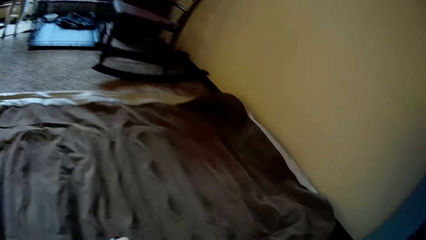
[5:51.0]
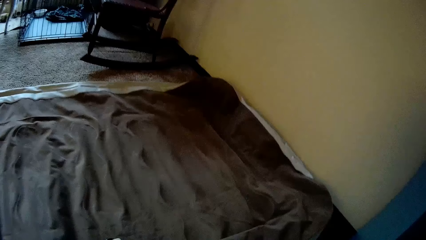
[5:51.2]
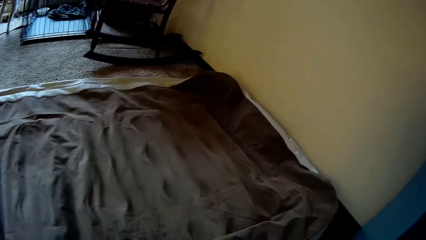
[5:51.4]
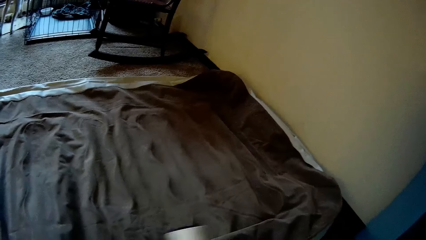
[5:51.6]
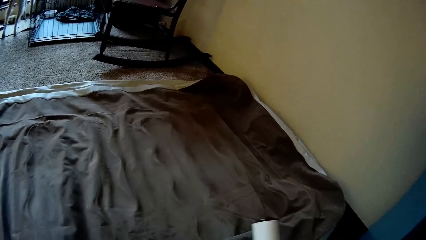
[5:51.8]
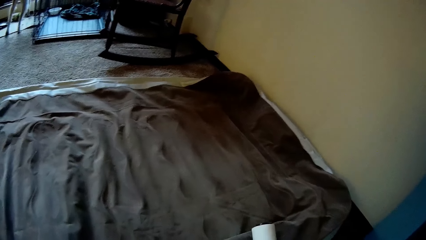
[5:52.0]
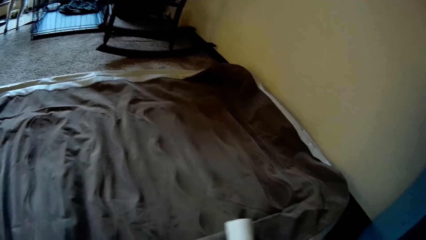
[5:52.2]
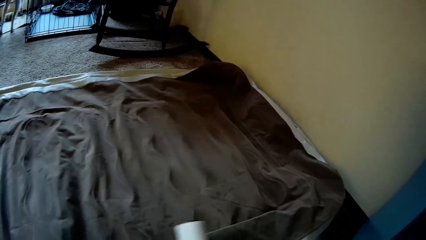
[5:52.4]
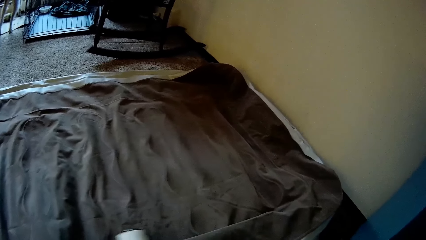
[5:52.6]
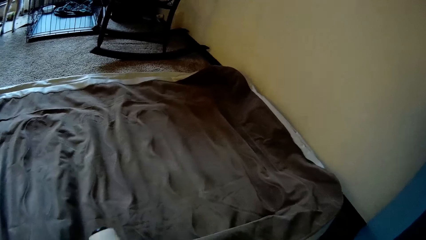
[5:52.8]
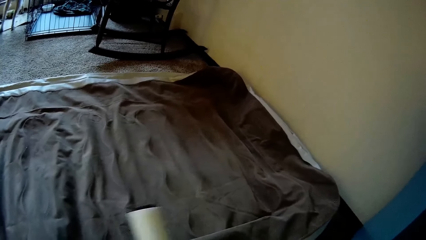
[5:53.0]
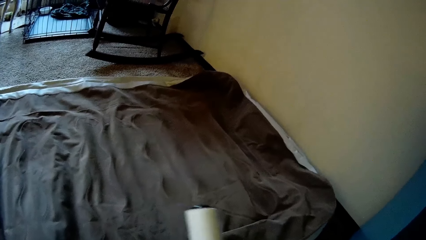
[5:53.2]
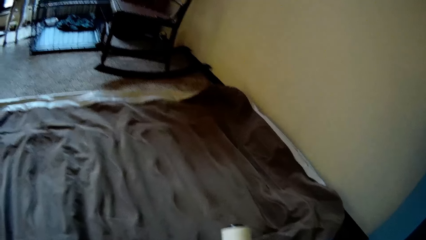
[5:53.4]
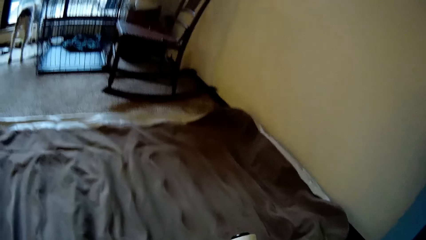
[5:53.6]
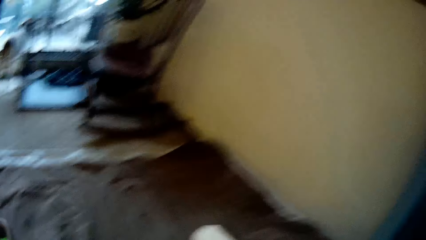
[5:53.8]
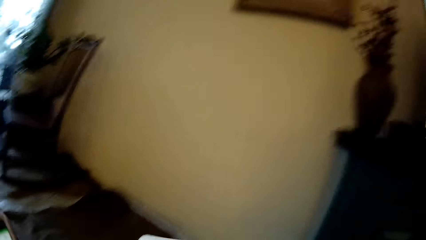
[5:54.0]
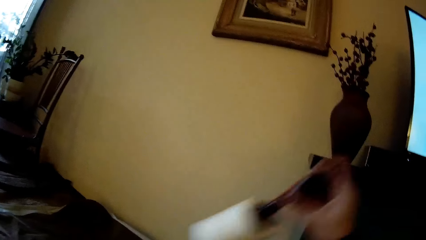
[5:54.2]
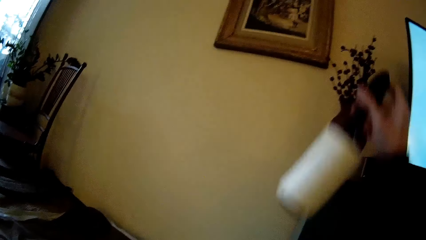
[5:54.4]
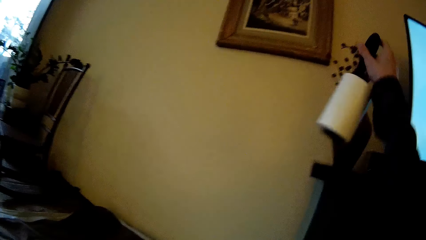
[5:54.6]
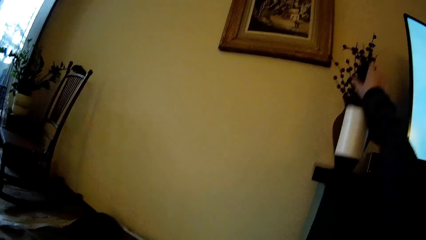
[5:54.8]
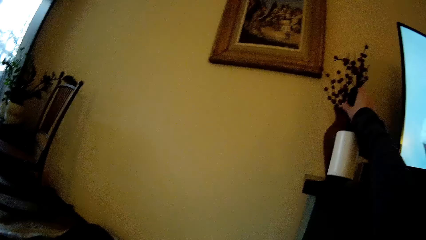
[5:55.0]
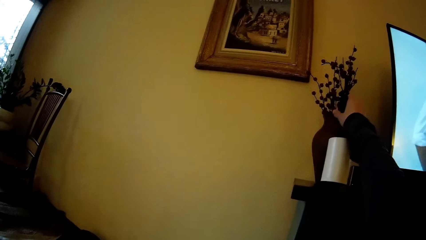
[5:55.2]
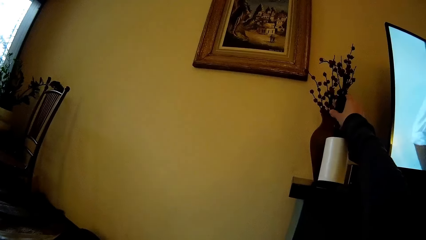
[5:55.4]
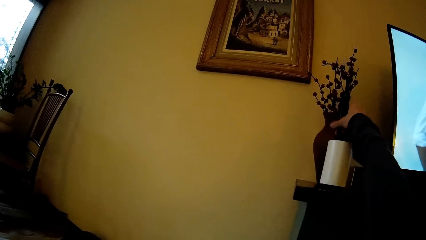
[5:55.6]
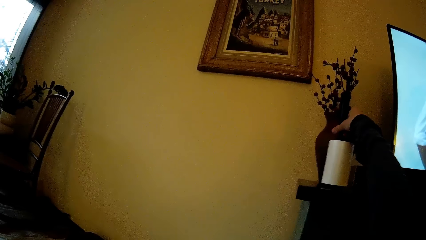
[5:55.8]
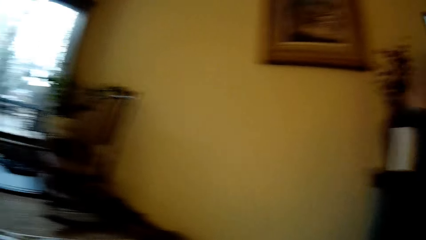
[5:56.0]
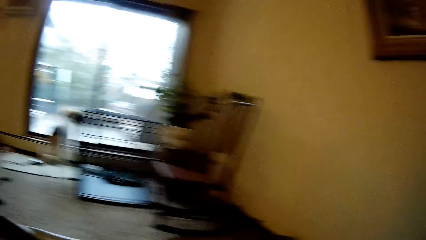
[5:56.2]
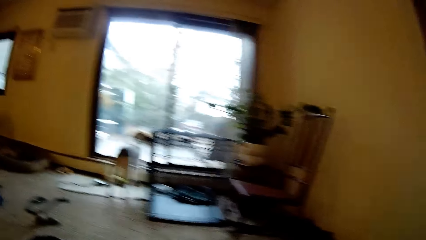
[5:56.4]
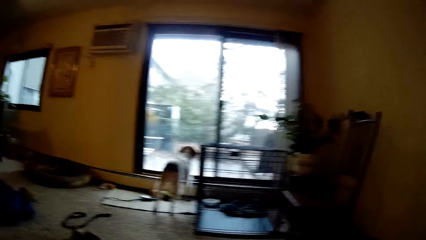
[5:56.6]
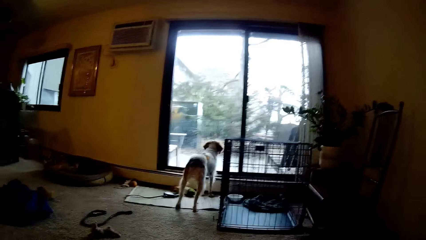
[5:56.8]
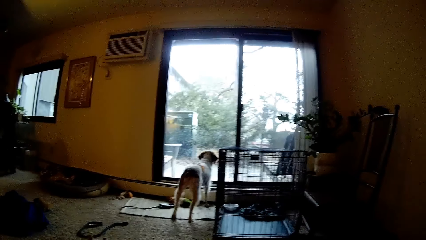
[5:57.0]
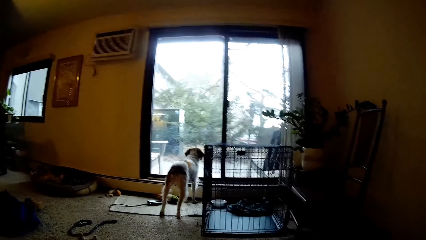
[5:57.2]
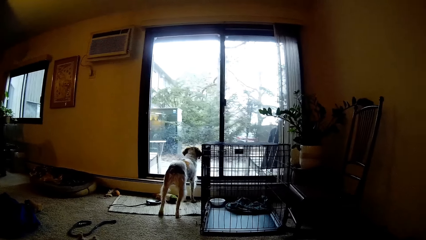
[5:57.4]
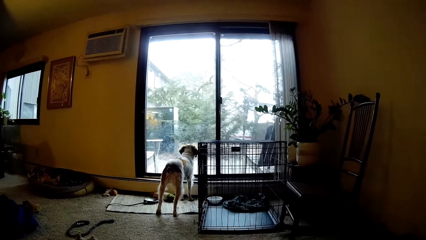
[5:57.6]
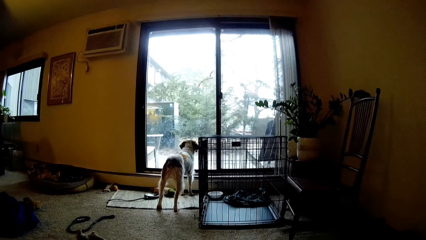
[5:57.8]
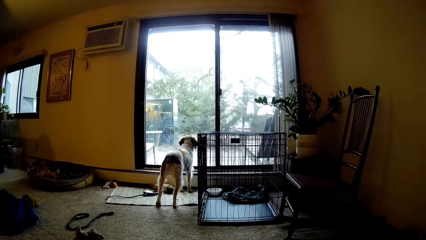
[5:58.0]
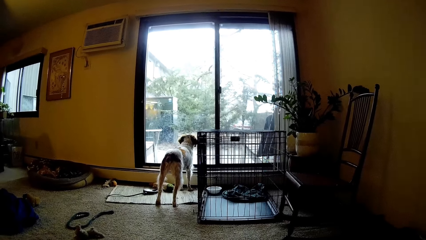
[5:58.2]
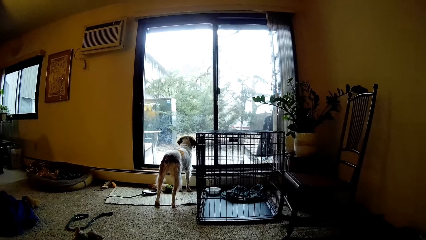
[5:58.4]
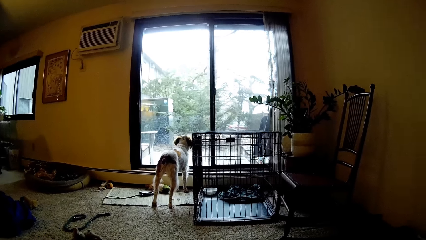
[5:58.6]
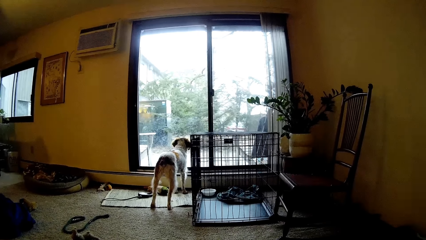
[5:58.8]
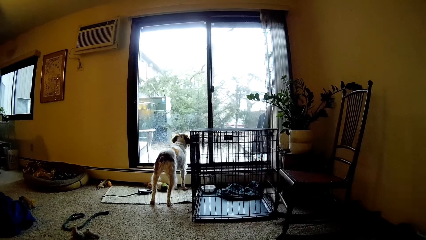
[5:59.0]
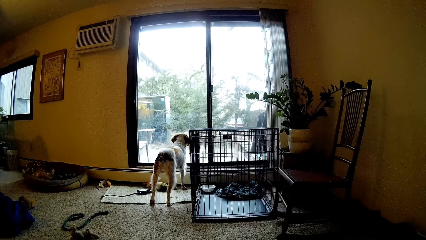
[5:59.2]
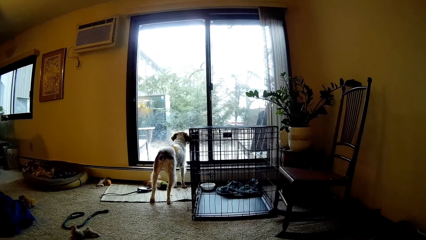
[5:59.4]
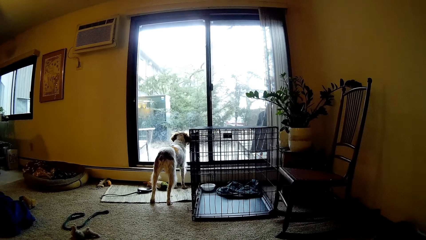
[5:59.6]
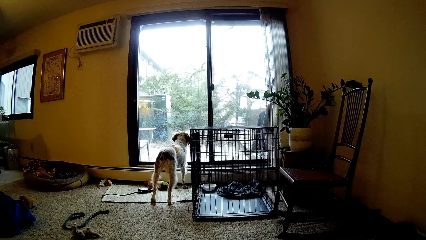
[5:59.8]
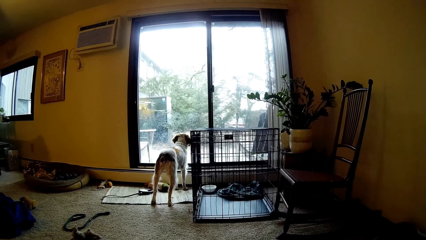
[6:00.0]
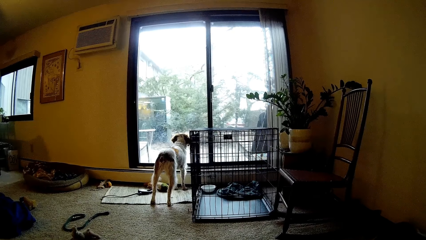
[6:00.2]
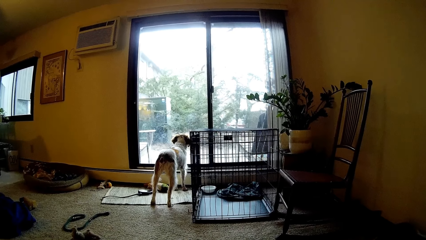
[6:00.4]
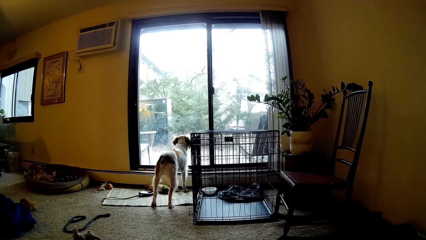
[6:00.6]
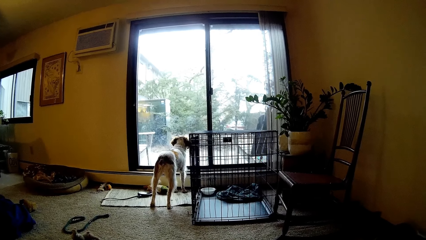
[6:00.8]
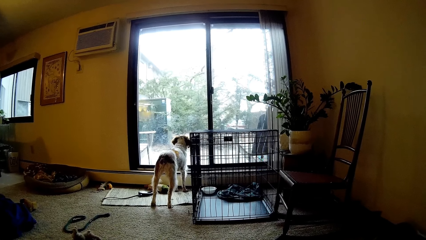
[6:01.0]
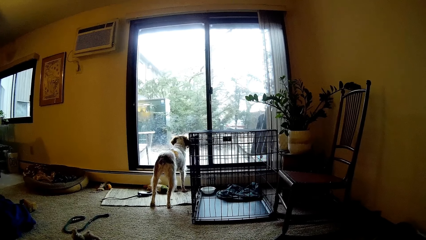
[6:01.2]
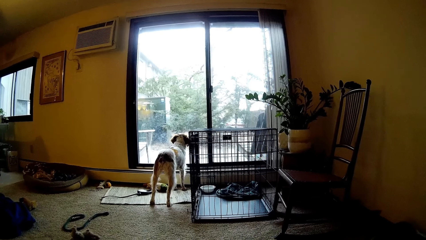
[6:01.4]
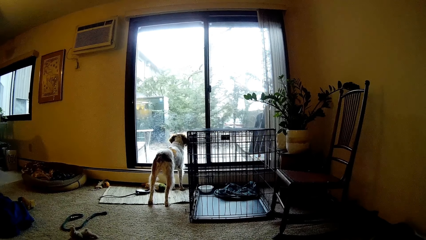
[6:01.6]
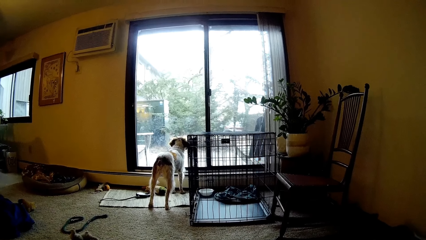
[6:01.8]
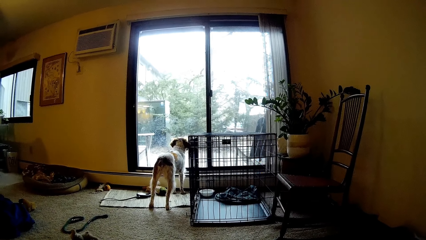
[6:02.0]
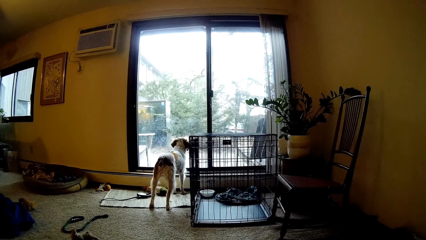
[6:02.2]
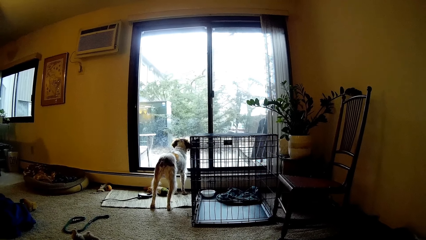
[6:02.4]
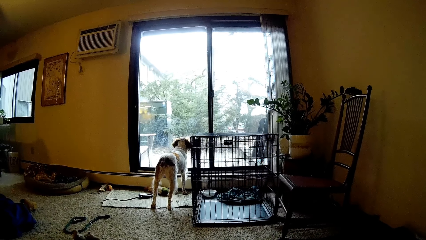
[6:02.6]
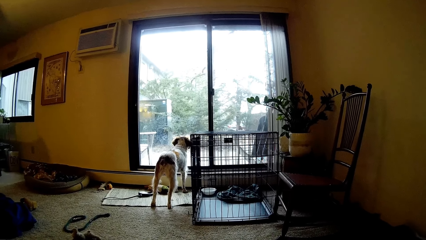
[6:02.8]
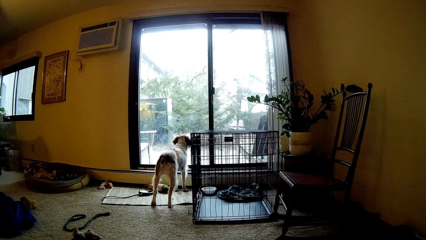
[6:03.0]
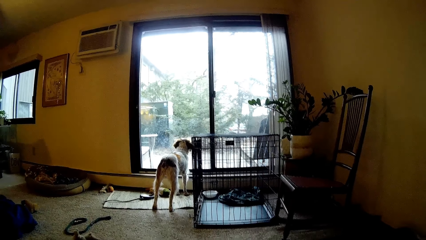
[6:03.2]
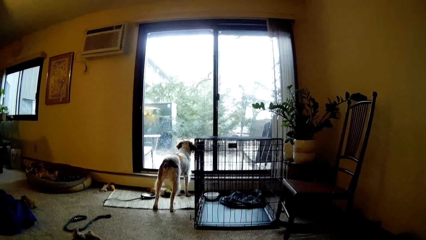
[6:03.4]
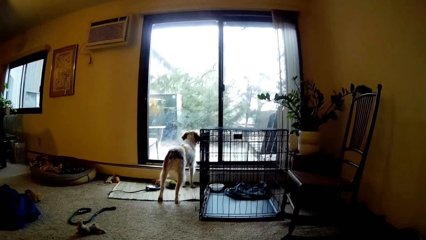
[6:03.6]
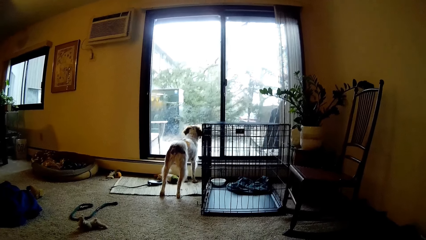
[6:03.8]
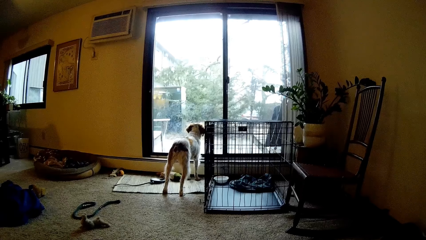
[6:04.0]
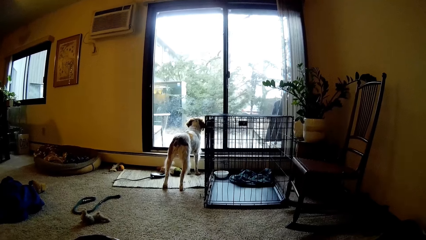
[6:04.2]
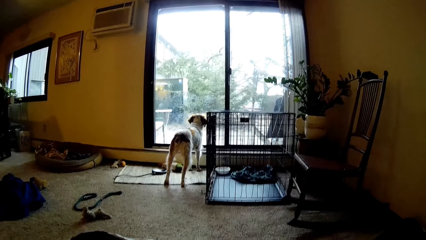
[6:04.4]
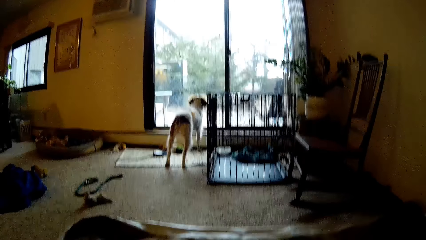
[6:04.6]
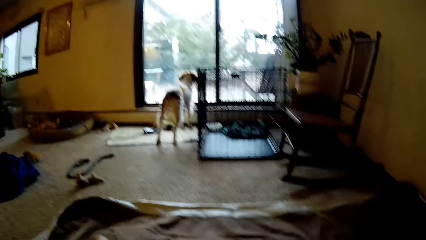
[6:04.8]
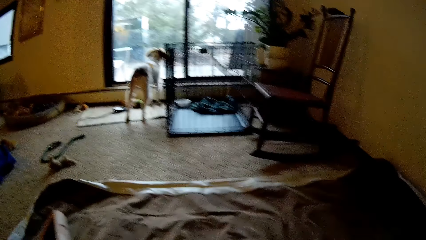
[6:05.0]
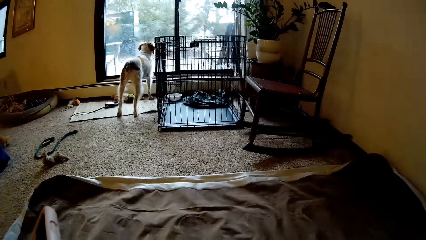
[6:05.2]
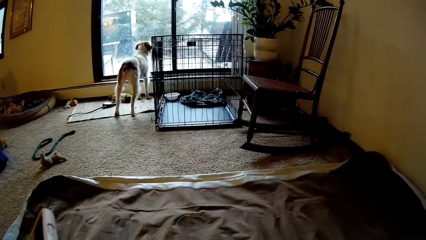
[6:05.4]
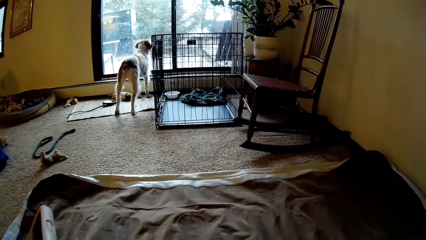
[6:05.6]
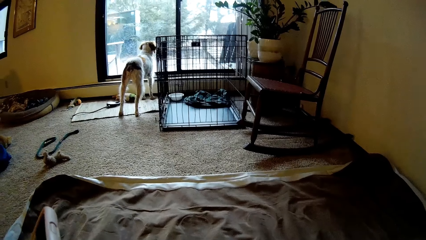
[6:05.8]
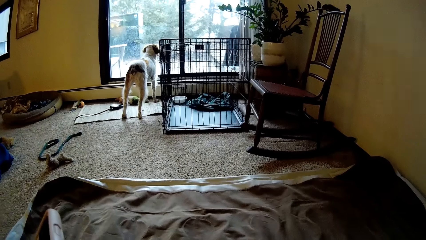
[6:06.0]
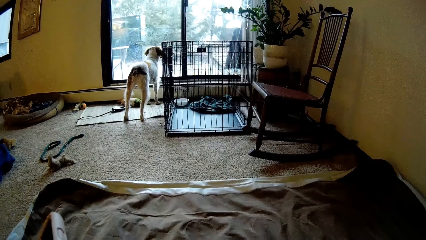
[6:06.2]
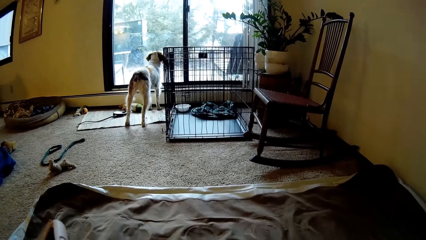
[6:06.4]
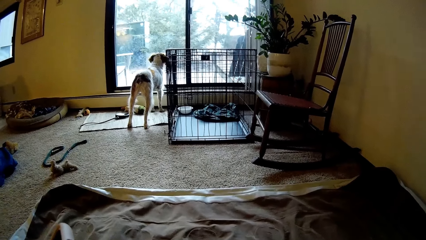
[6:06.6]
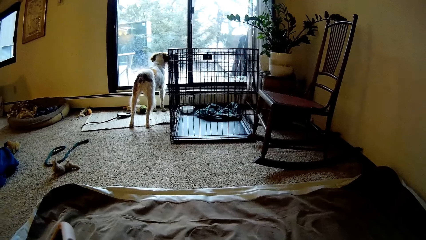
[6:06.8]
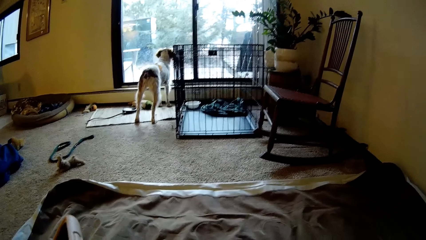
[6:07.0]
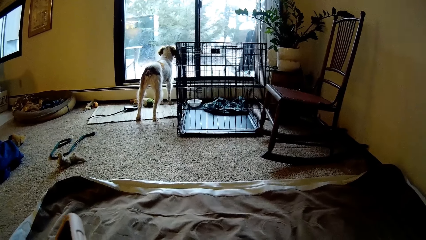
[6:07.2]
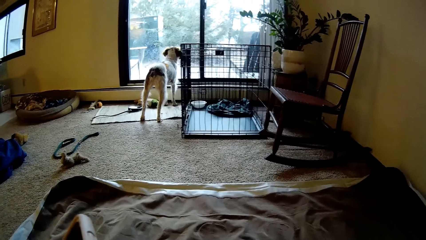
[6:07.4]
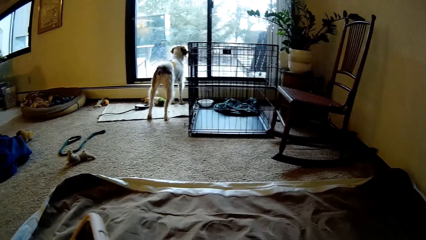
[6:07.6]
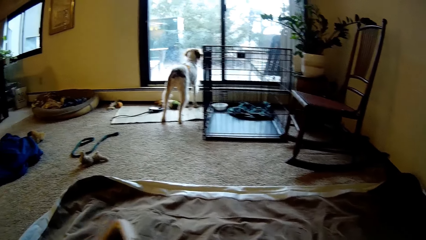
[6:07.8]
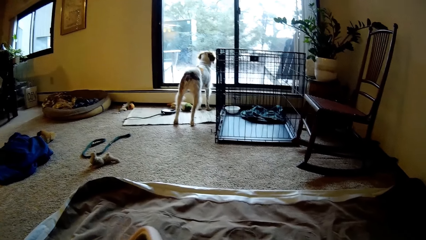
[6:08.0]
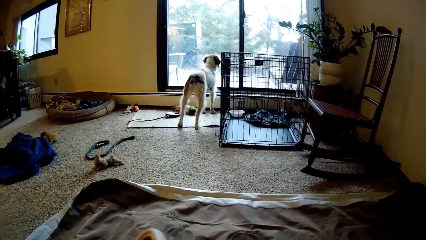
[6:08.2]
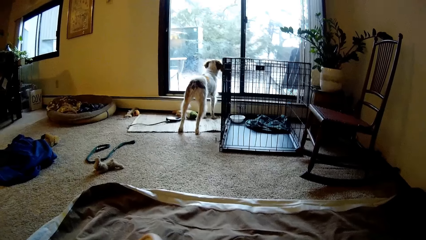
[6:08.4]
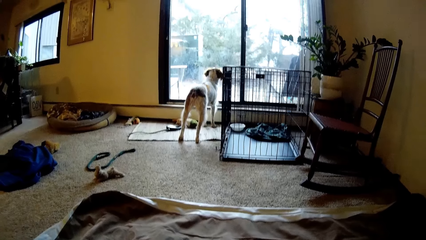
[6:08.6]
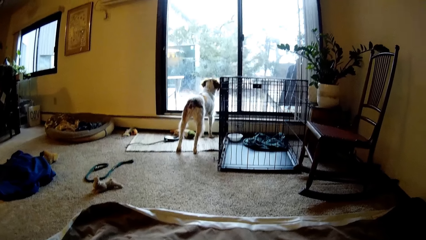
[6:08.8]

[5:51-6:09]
The camera wearer rolls the bedsheet using the lint roller on his right hand. He drops the lint roller on top of a shelf or stand beside a television with his right hand. He removes the hand from the stand. He lifts the cell phone up.
